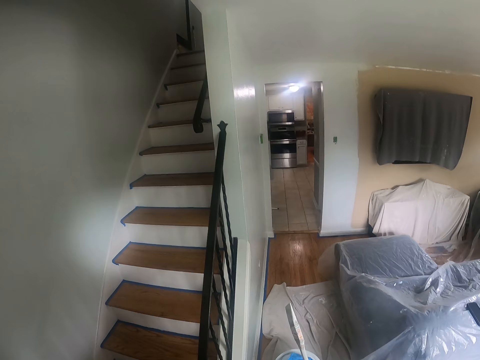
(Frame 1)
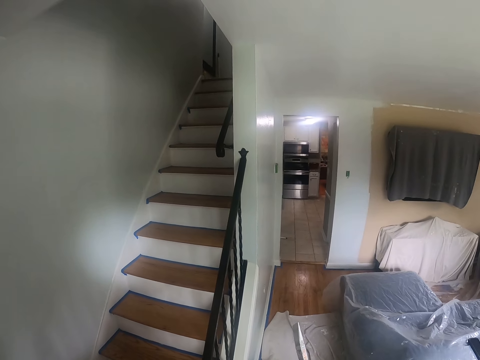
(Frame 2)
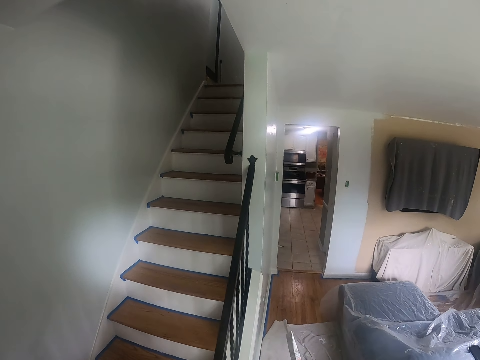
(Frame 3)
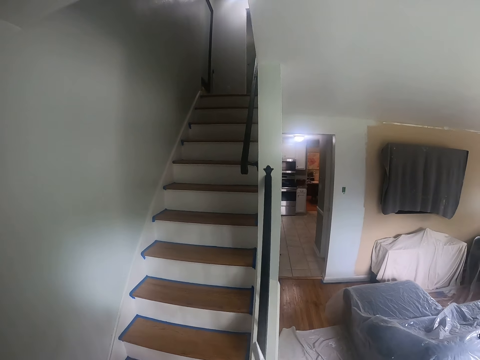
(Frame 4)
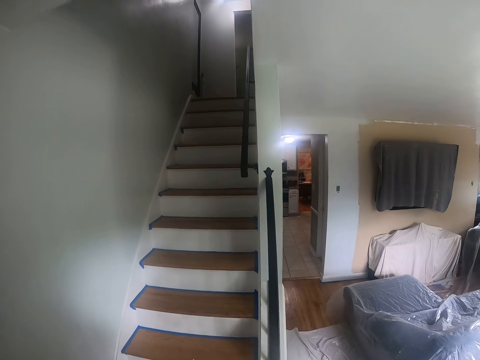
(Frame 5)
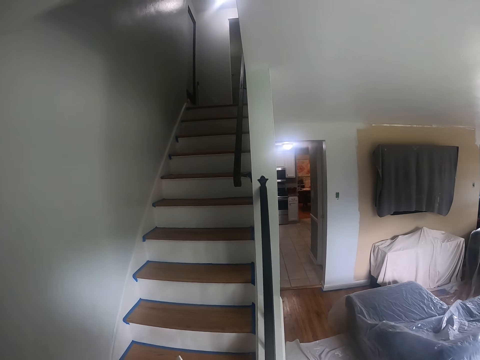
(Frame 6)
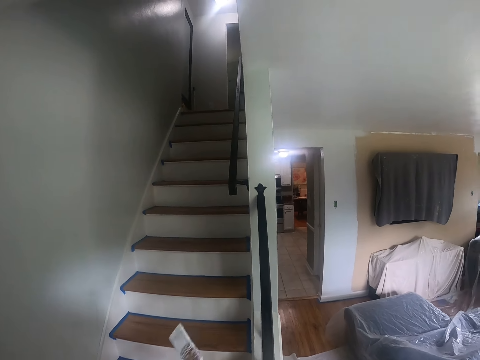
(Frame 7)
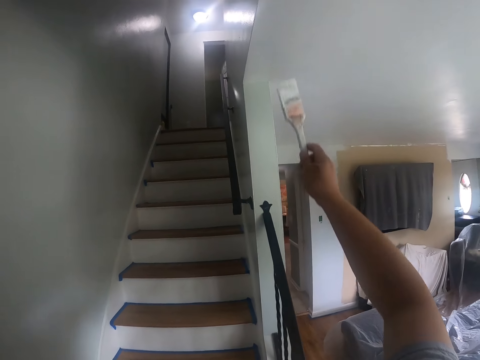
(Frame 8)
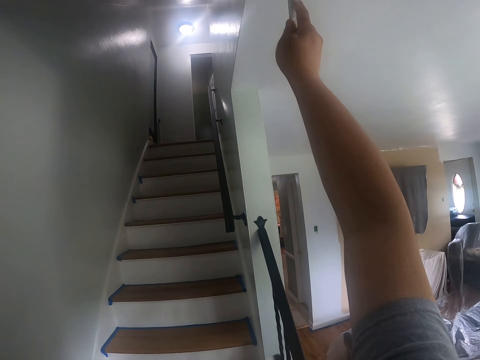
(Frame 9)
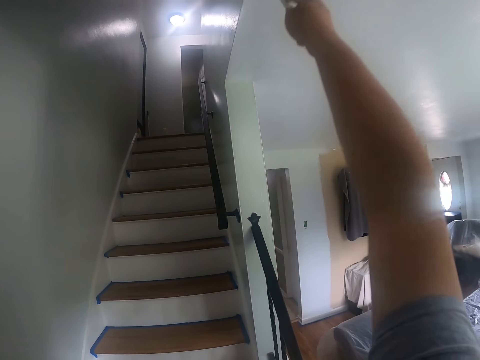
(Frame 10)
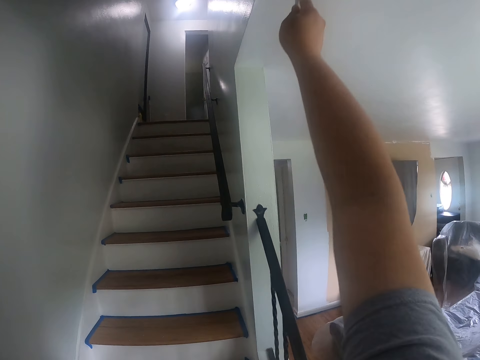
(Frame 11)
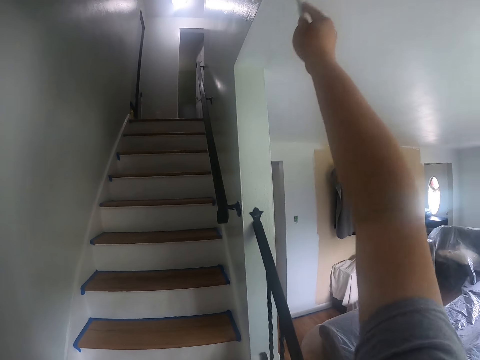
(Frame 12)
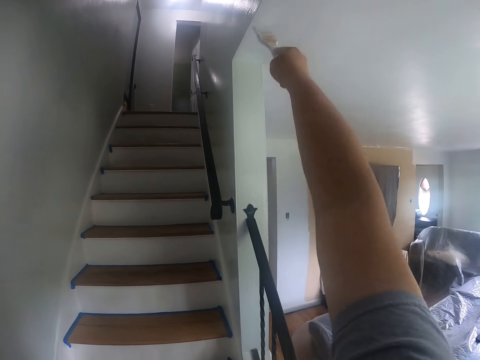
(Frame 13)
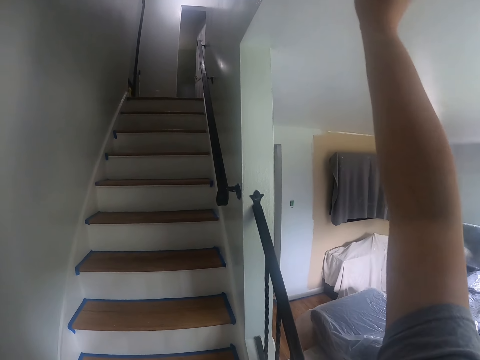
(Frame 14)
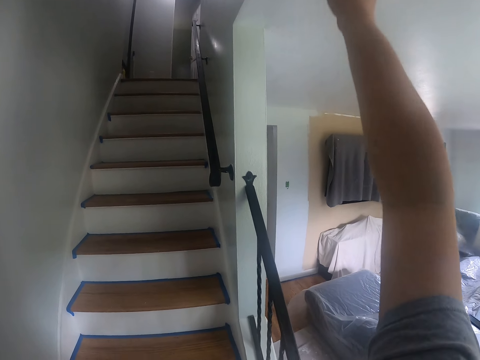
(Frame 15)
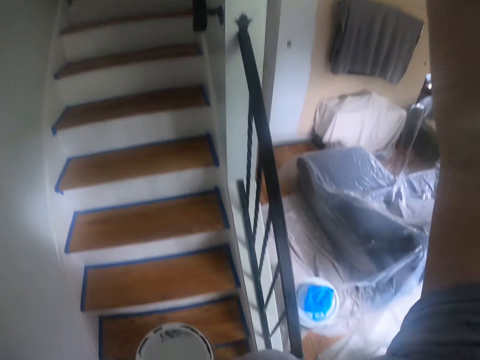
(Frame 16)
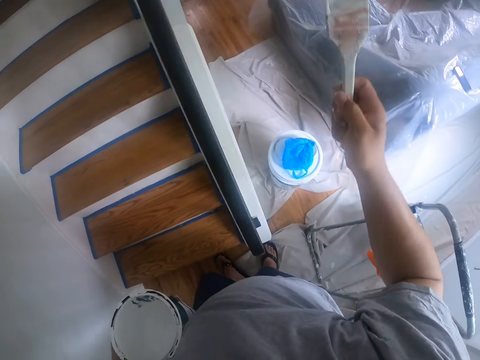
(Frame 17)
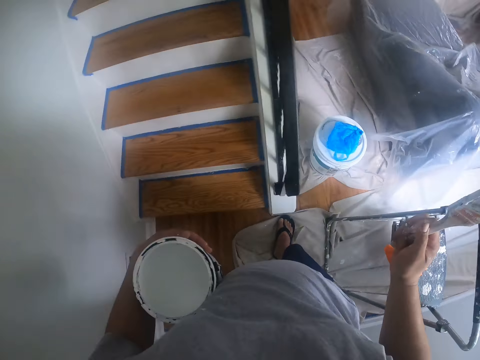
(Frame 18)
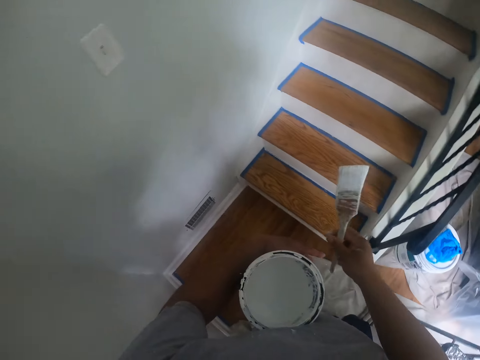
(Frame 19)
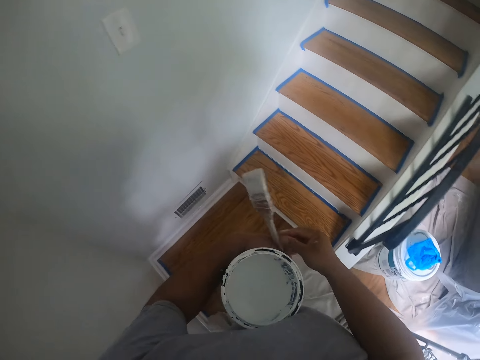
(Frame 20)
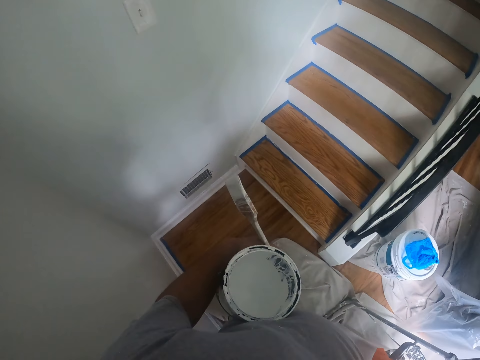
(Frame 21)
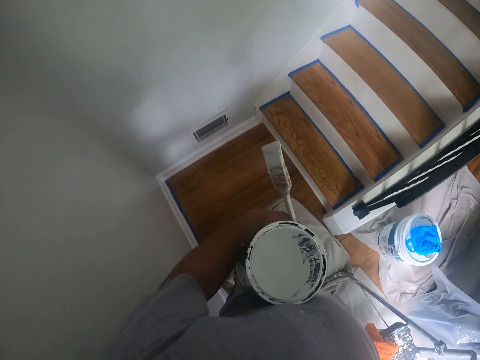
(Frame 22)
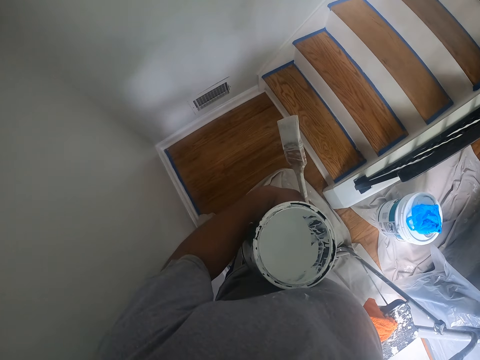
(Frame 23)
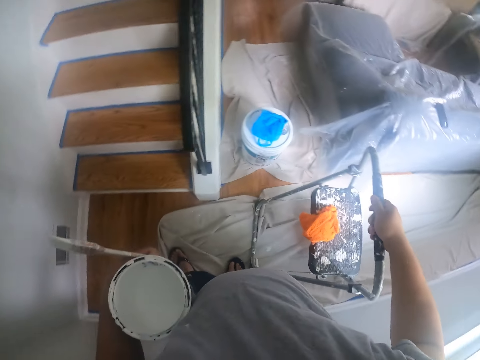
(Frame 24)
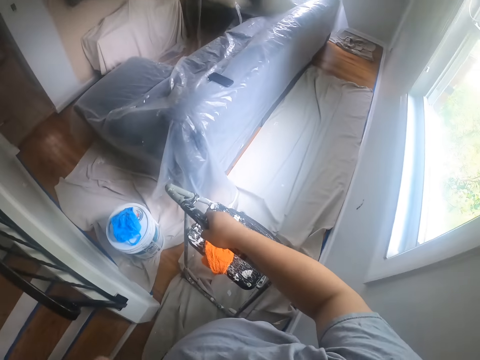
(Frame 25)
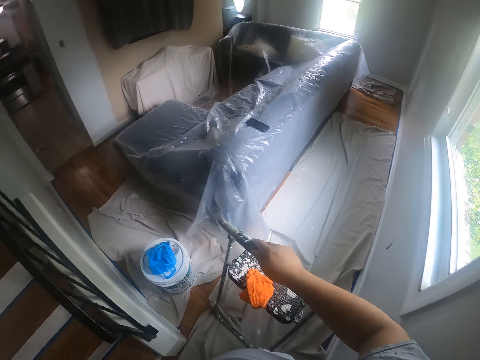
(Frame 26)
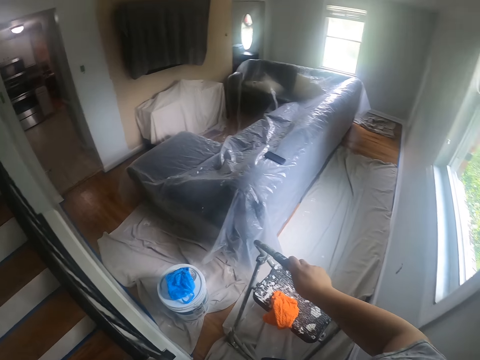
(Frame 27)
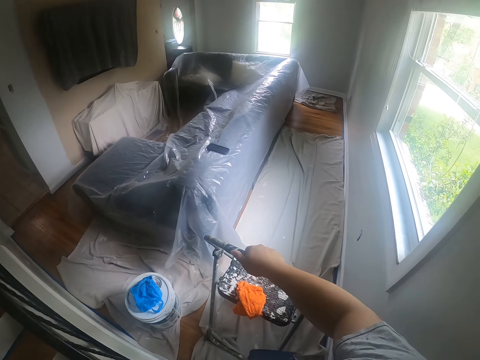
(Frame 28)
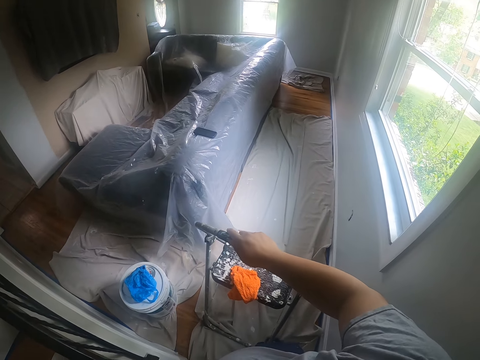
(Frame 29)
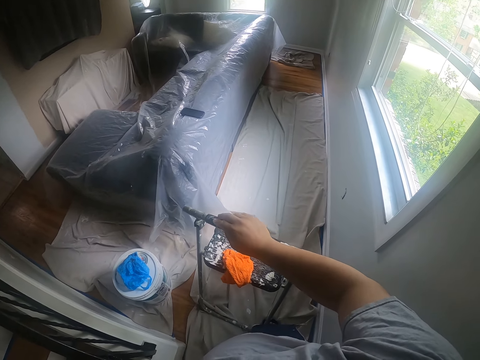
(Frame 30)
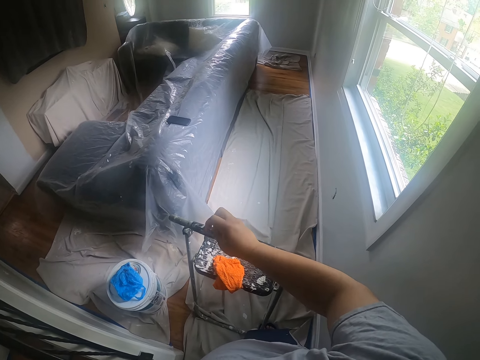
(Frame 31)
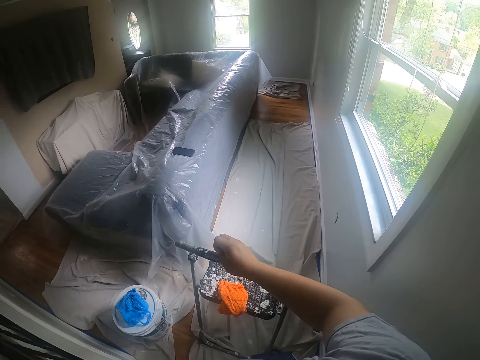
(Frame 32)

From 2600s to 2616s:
The camera wearer stares at the room. He passes the paintbrush from his left hand to his right hand. He paints the ceiling with the paintbrush in his right hand. He passes the paintbrush from his right hand to his left hand. He holds the ladder.

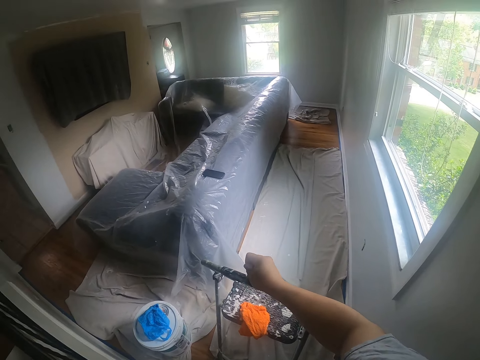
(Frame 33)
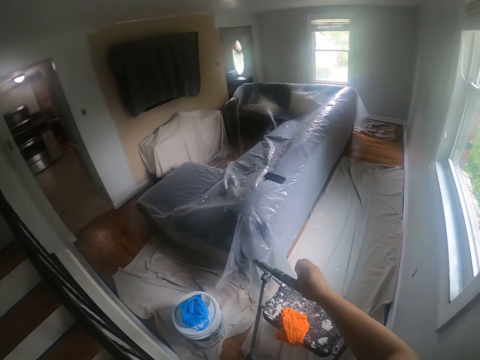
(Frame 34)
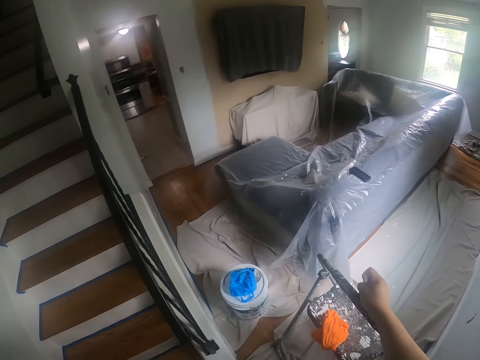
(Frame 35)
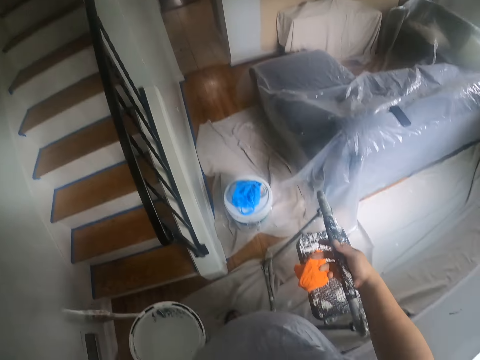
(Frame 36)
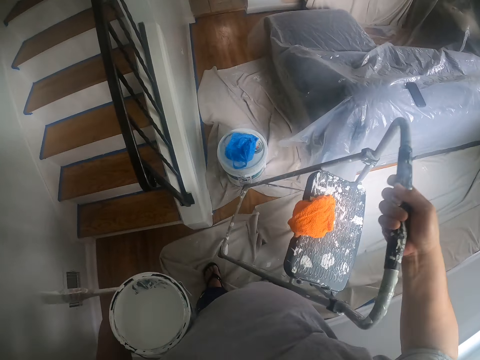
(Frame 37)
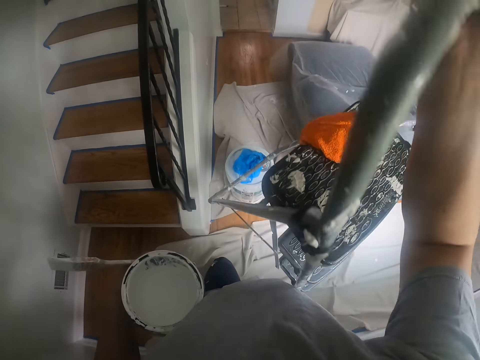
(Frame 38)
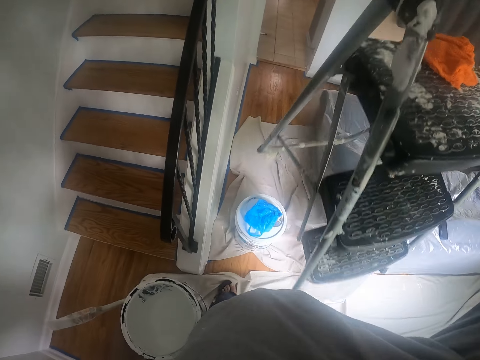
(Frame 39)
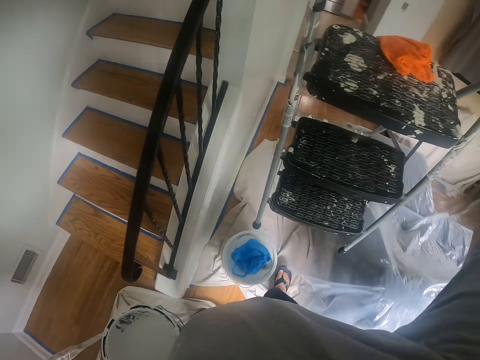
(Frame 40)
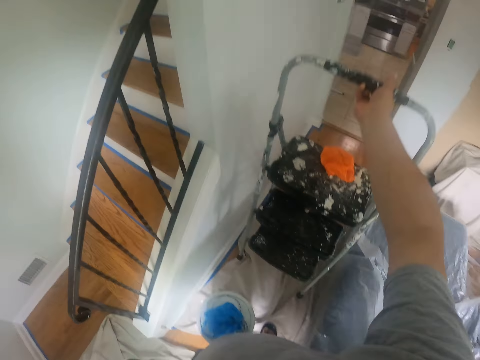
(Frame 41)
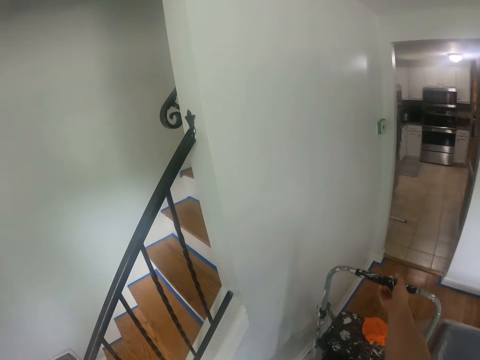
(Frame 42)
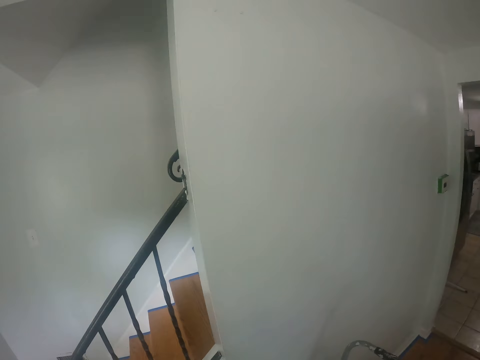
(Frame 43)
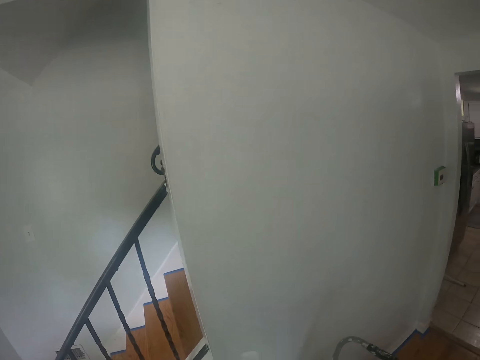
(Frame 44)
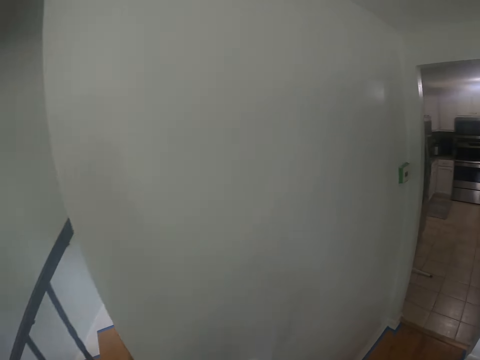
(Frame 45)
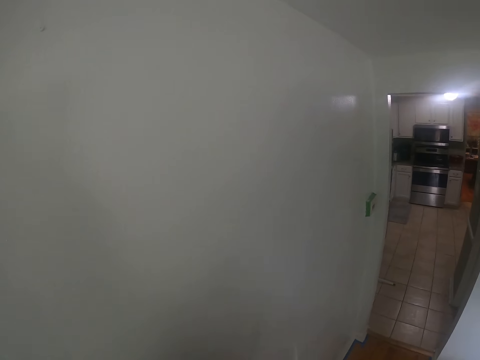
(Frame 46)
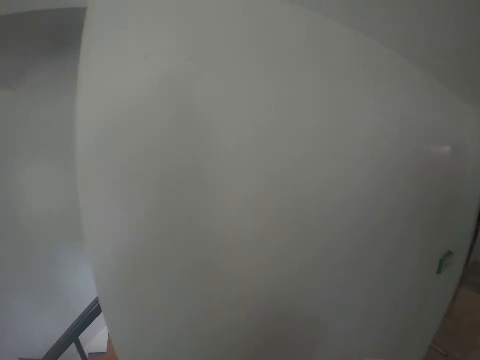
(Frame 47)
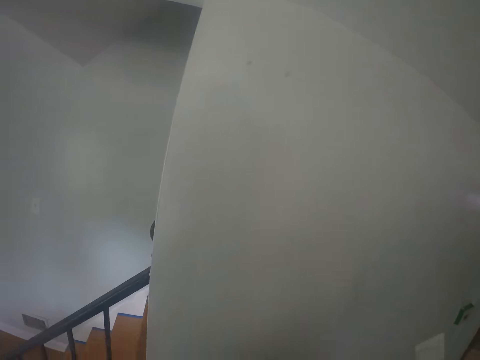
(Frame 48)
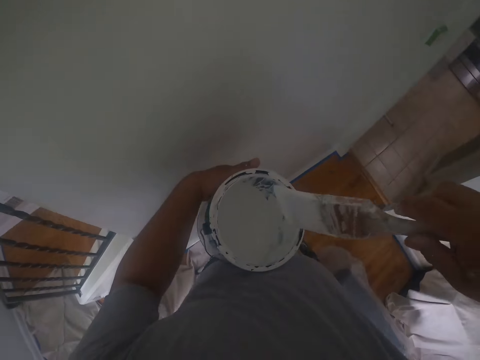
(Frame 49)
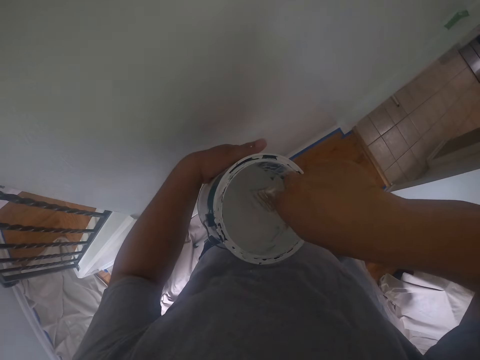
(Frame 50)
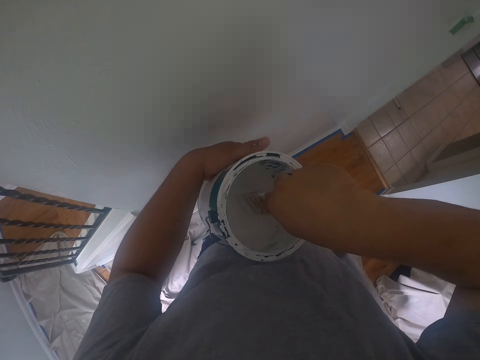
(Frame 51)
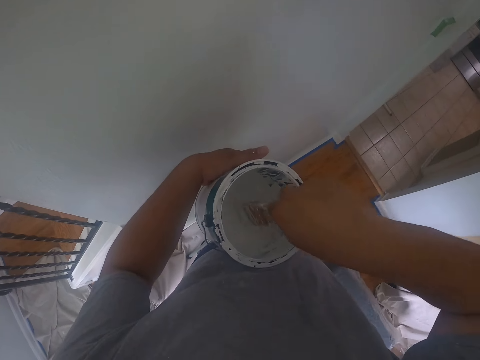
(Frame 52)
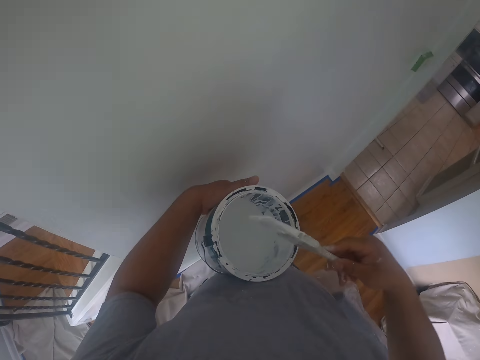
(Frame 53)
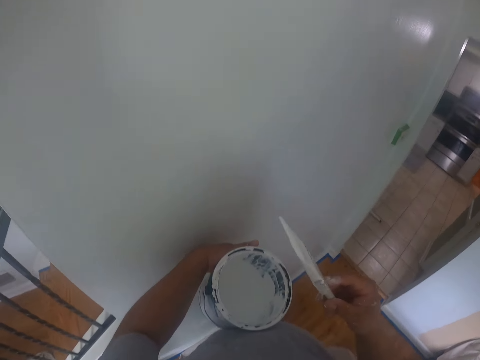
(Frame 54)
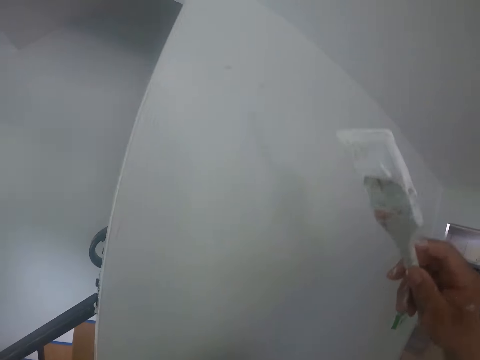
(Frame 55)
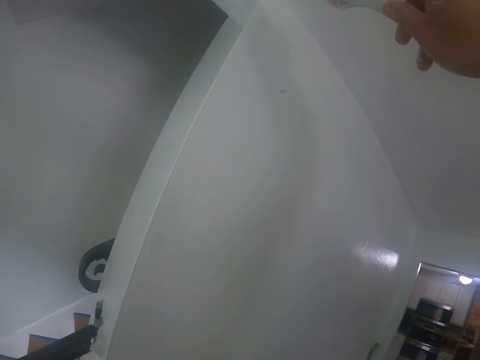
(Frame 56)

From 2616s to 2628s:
The camera wearer moves the ladder on the floor with his right hand. He drops the ladder. He climbs the ladder. He passes the paintbrush from his left hand to his right hand. He stares at the wall. He dips the paintbrush into the can of paint in his left hand. He paints the ceiling with the paintbrush in his right hand.
